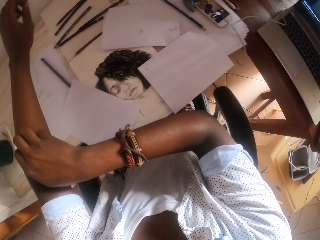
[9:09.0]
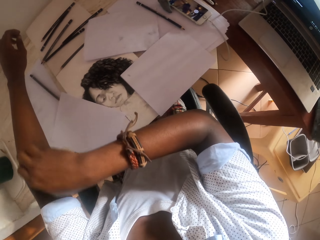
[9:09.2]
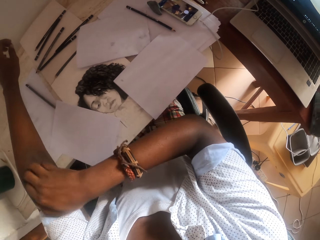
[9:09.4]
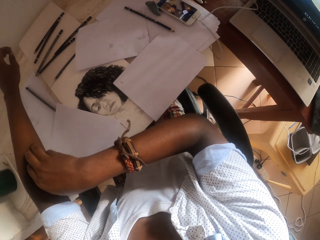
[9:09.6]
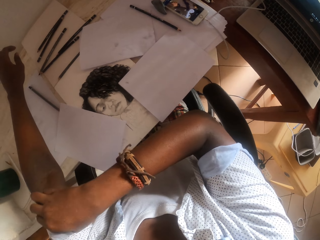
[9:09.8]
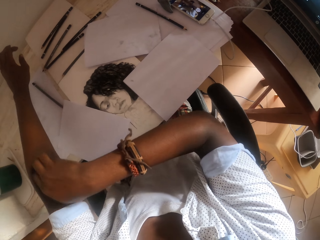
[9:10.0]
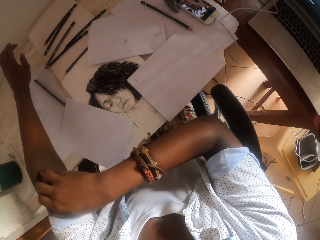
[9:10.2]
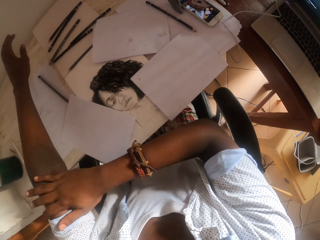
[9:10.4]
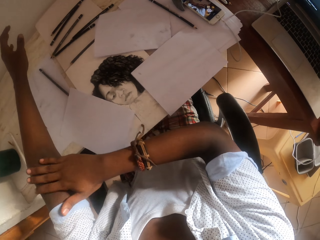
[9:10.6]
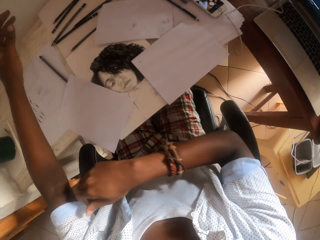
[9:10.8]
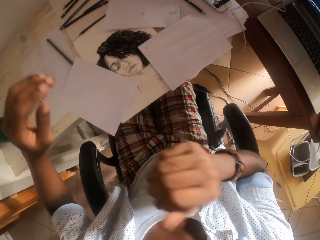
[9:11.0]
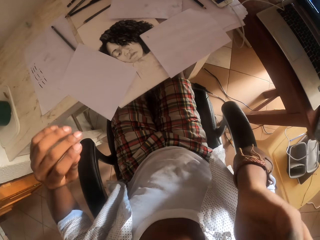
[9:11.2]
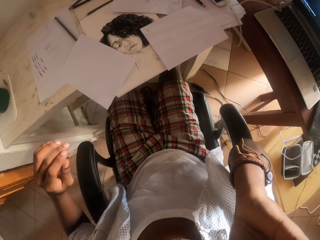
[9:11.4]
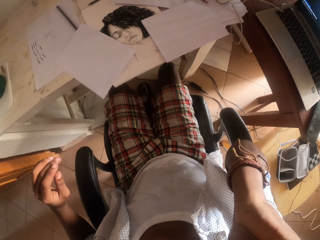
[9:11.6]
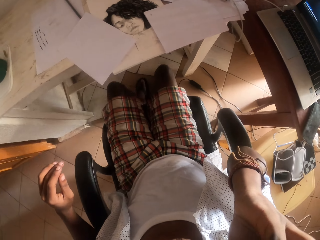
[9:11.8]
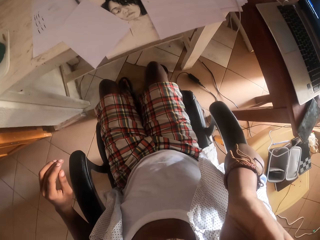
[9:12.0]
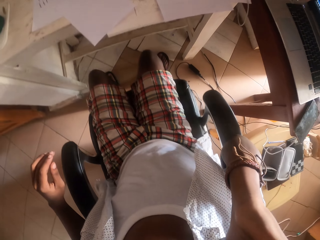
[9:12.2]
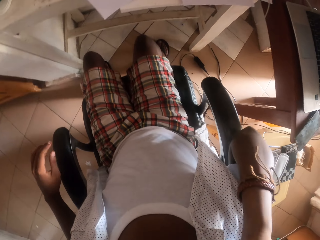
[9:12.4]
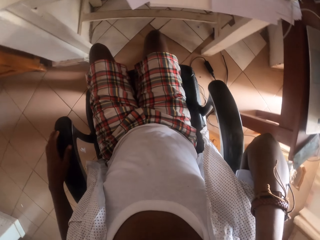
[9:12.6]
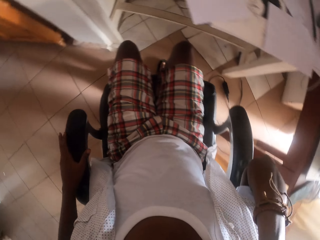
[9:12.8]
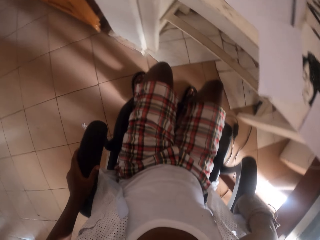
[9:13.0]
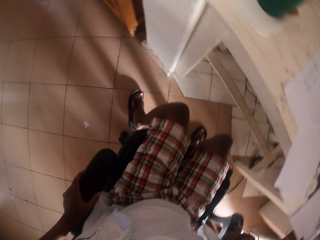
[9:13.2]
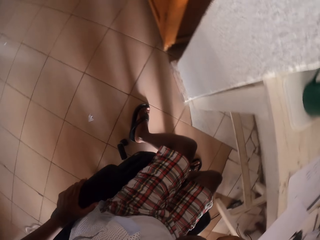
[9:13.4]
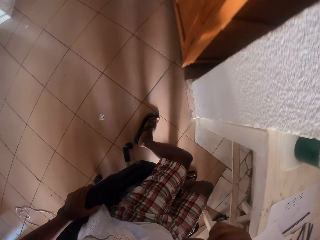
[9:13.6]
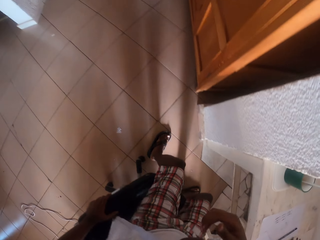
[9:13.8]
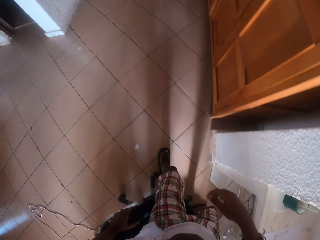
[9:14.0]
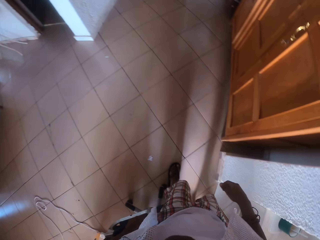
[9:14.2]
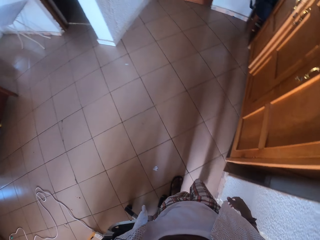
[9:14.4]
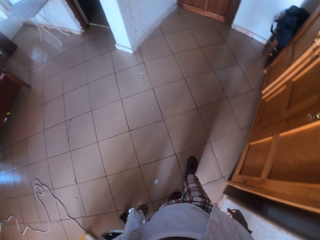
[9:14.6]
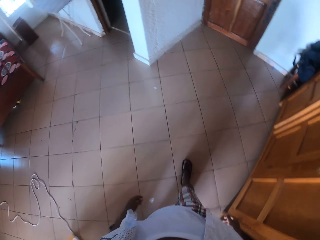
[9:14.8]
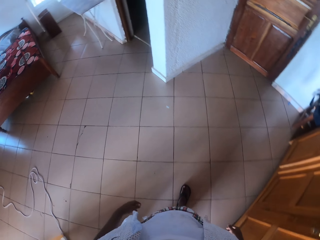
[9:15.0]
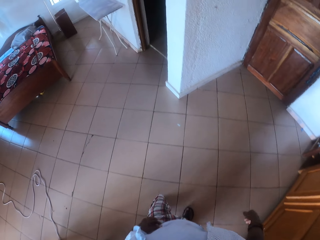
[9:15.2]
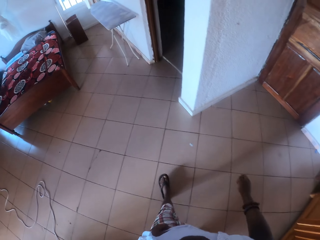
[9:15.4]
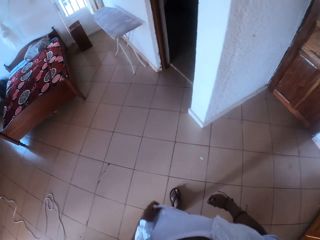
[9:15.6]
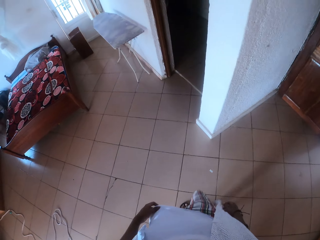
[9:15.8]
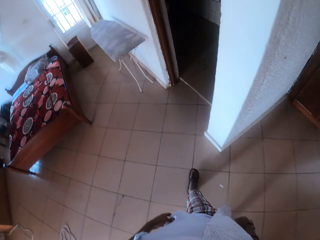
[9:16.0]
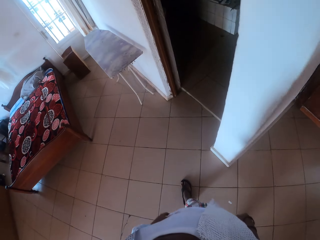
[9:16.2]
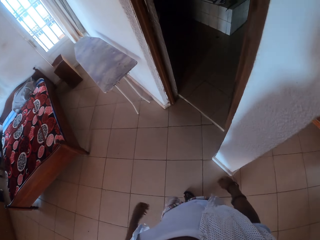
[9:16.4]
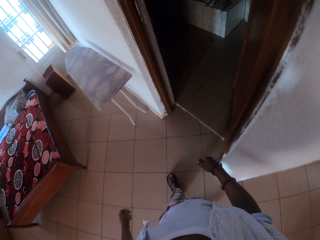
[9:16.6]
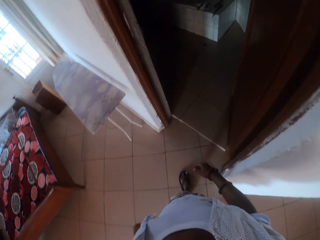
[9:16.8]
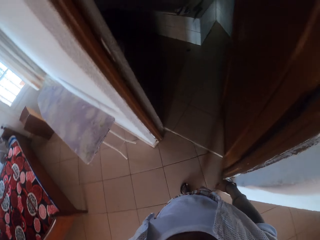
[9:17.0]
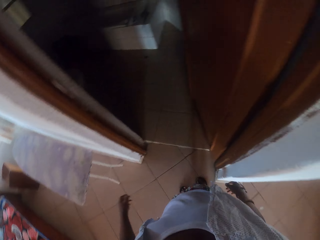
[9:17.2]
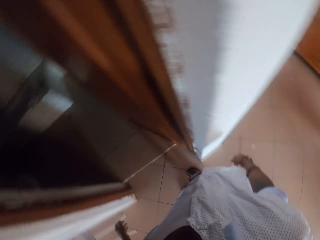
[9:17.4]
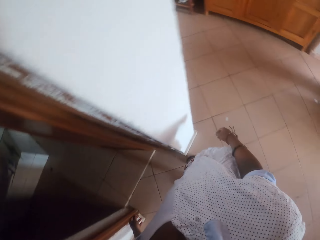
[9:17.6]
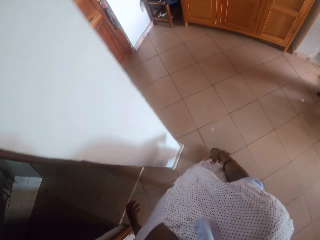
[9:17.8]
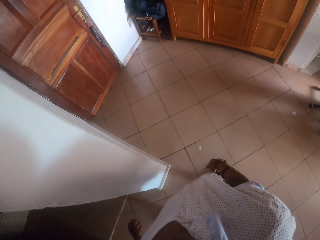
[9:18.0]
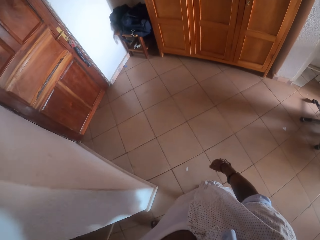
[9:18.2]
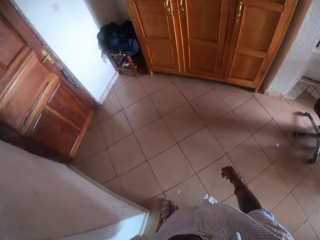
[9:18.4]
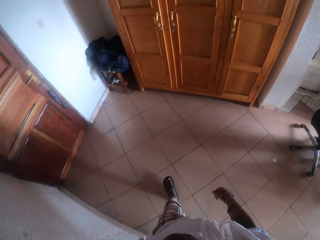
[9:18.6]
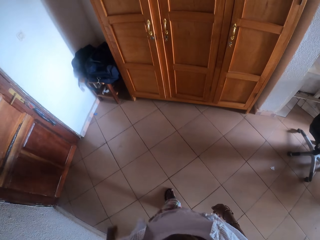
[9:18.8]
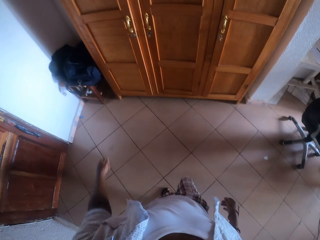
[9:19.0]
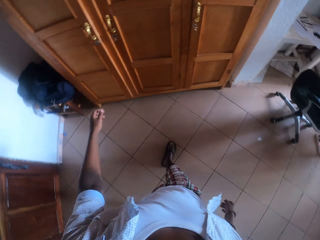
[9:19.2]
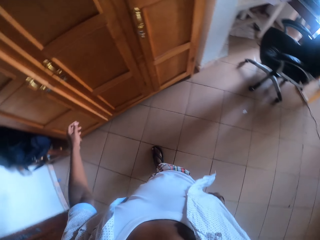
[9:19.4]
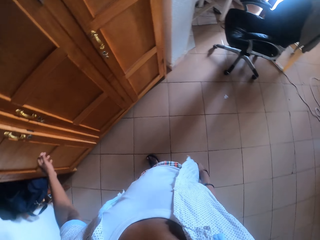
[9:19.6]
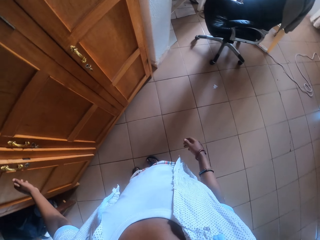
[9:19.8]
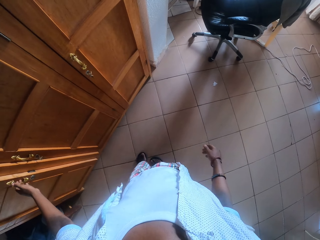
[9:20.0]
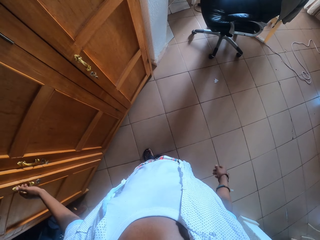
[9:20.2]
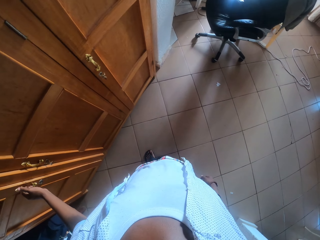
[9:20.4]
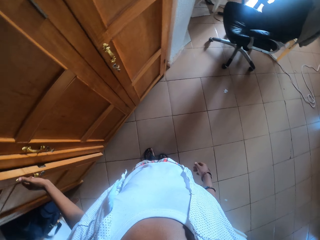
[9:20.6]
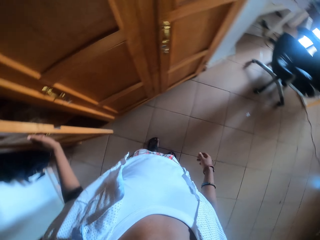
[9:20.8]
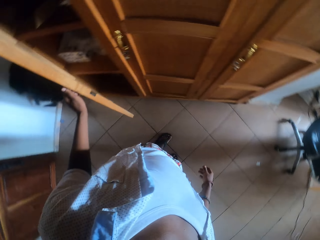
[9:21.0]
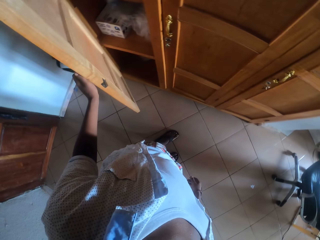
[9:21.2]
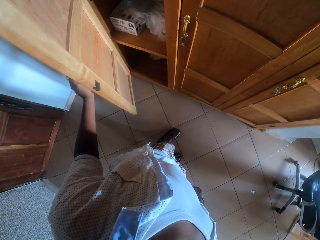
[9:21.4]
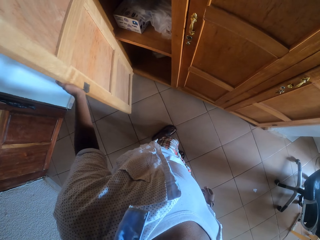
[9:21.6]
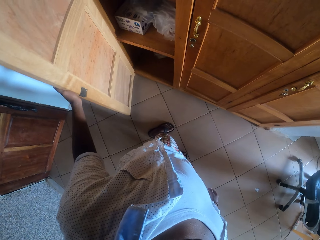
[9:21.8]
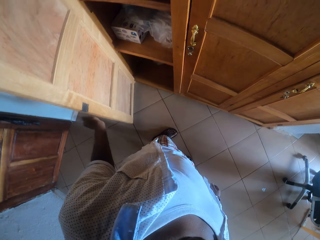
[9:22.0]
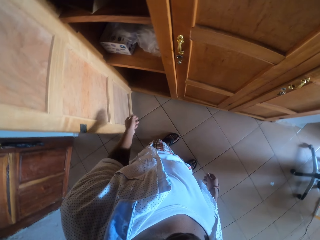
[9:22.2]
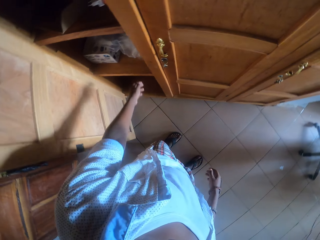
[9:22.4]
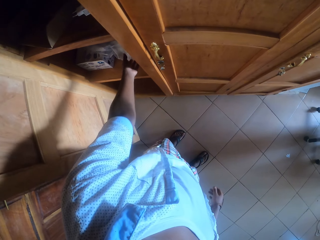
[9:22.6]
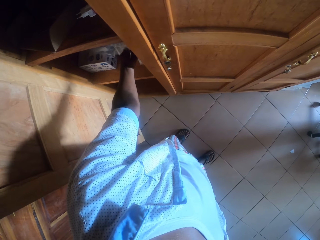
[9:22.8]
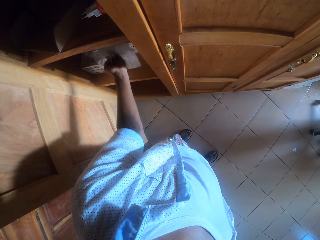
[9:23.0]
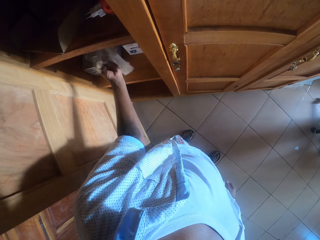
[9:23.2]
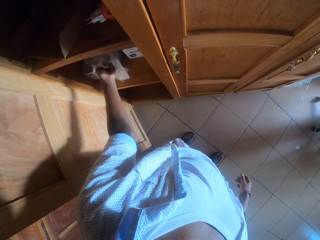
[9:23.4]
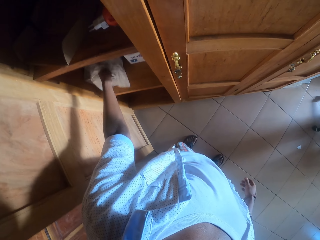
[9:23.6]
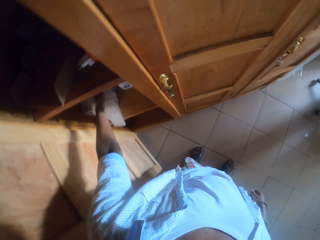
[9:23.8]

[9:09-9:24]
The camera wearer scratches his left hand. He lifts his right hand. He gets up from the seat. He touches his shirt. He walks in the room. He looks around. He walks. He opens a wardrobe.

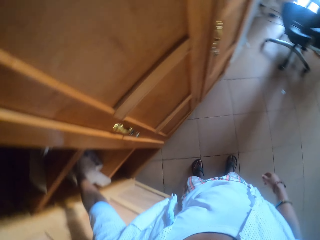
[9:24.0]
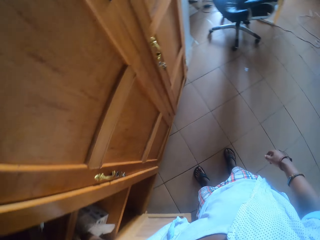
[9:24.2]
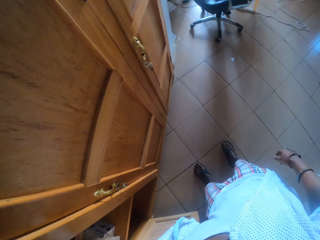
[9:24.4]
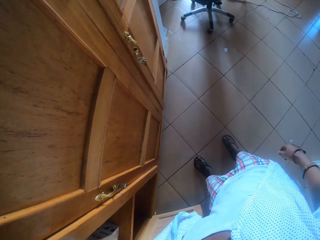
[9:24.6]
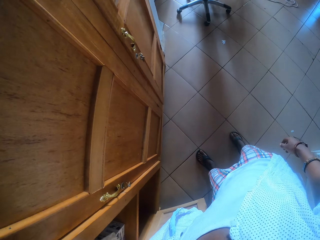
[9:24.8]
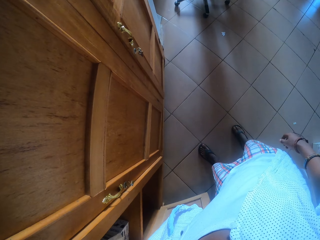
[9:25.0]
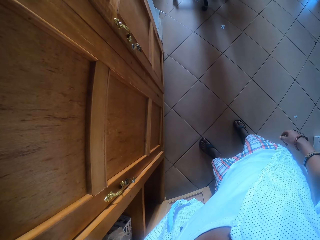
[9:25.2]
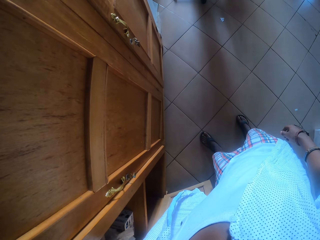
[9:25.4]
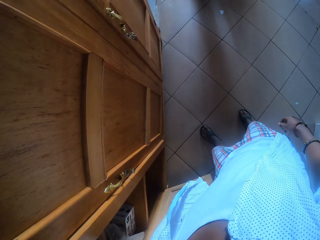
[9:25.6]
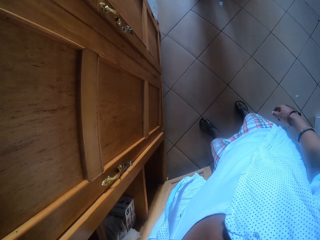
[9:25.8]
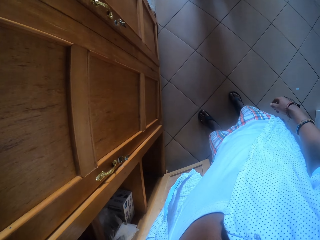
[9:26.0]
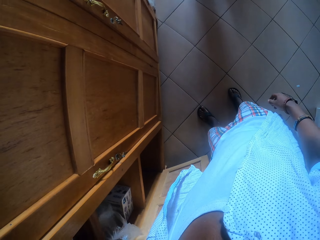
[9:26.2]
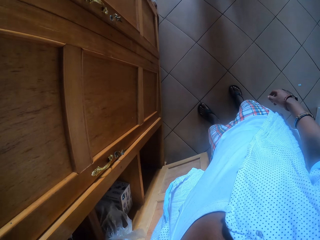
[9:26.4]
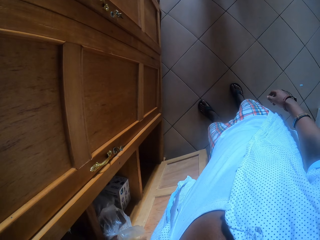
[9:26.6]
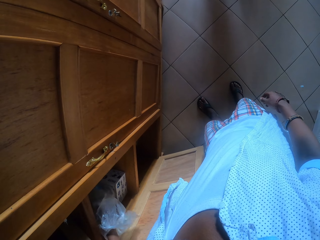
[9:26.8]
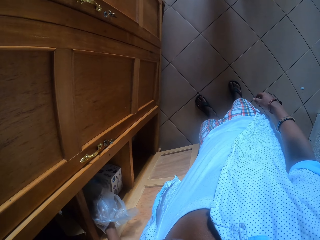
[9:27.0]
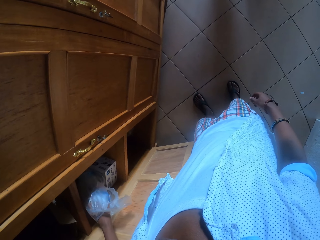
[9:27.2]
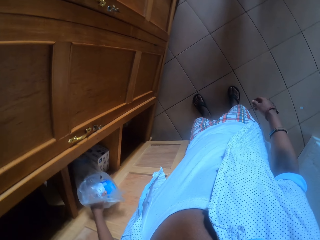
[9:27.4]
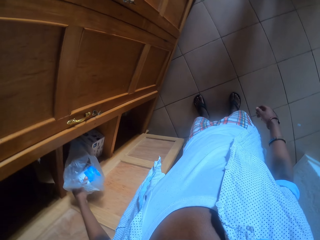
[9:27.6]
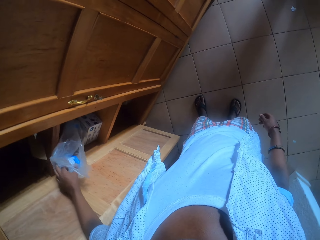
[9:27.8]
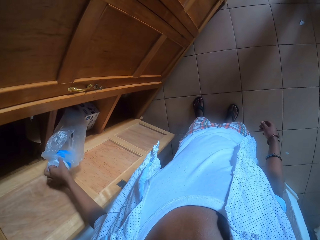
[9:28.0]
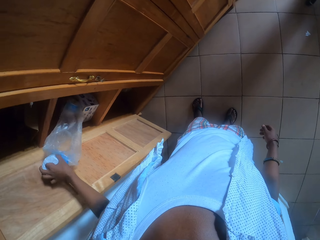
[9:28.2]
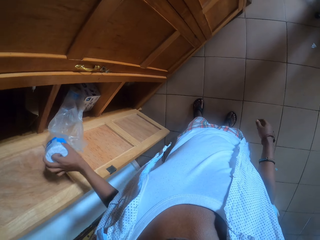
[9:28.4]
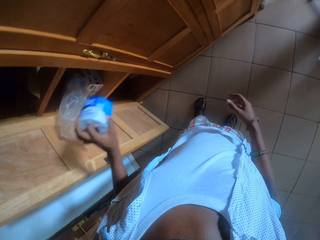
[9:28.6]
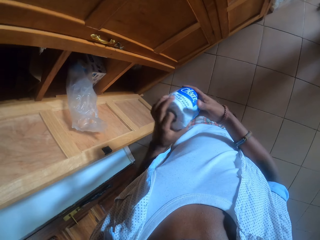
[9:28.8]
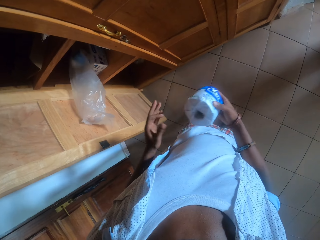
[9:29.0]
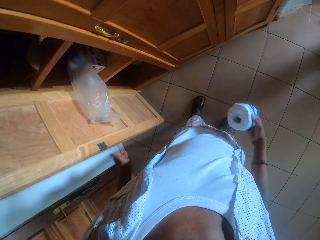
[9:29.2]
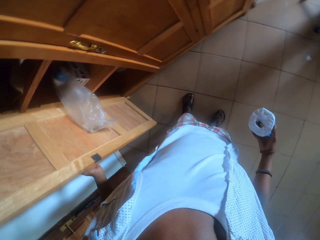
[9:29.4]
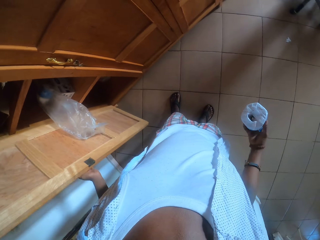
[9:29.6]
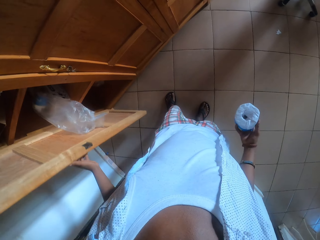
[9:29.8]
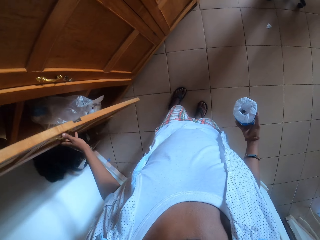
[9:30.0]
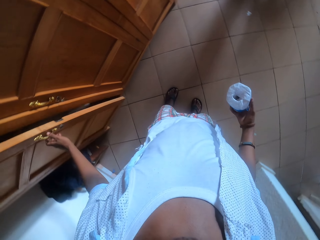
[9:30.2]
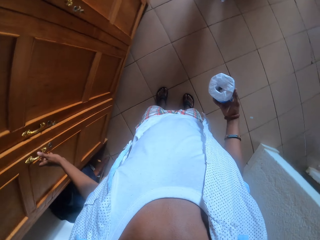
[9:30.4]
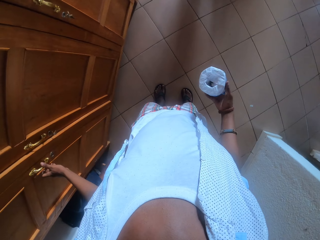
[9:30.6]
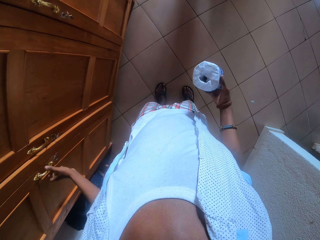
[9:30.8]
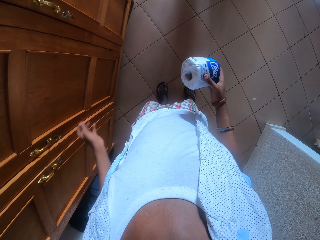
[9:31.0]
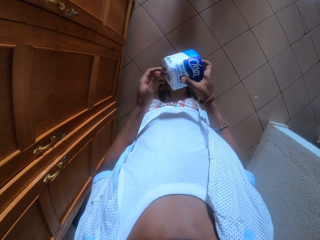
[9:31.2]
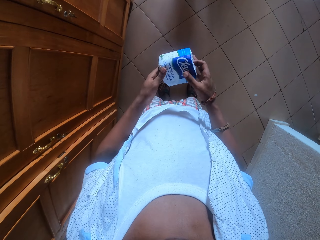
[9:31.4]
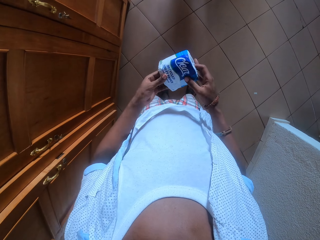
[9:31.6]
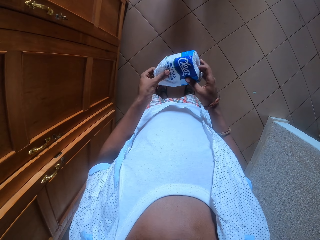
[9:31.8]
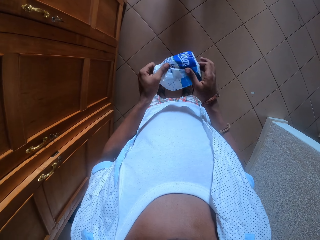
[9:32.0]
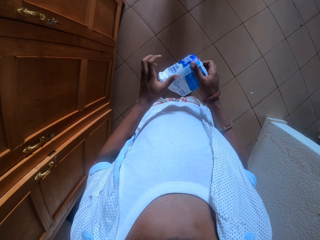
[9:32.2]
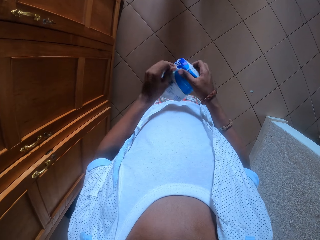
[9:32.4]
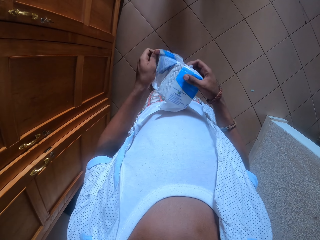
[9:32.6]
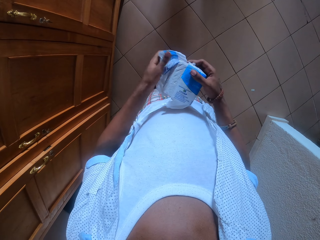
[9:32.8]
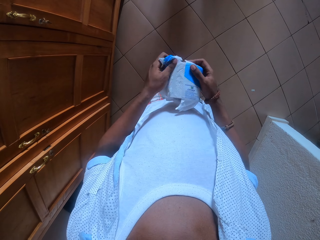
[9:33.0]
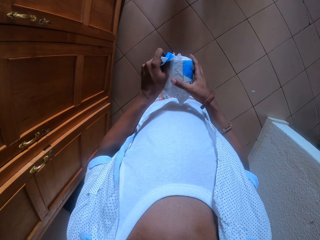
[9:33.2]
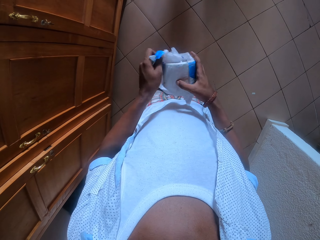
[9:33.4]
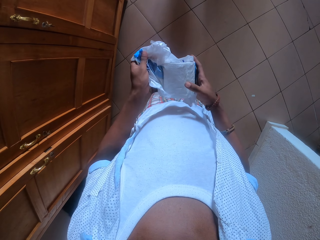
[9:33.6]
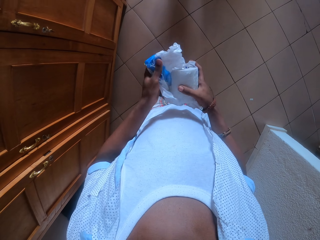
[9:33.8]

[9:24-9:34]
The camera wearer takes a toilet paper or tissue paper from the wardrobe. He holds the toilet paper with his right hand. He passes the tissue paper to his right hand. He closes the wardrobe door. He holds the toilet paper with both hands. He unwraps the toilet paper.
